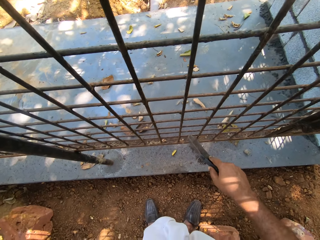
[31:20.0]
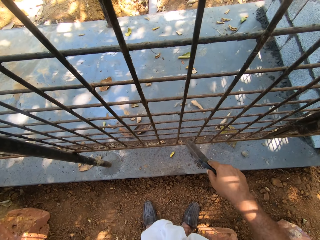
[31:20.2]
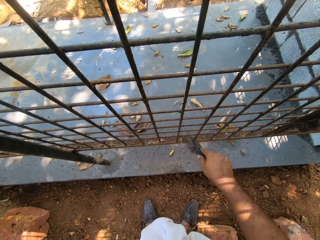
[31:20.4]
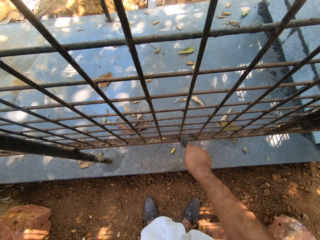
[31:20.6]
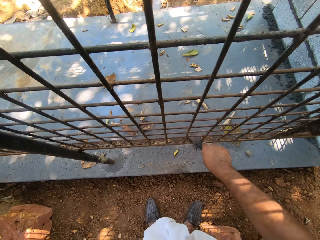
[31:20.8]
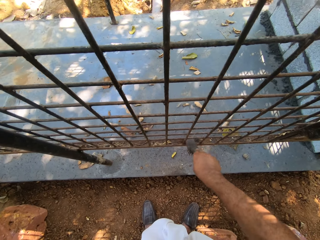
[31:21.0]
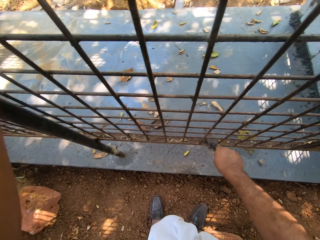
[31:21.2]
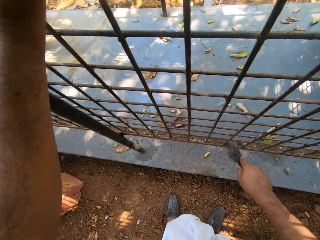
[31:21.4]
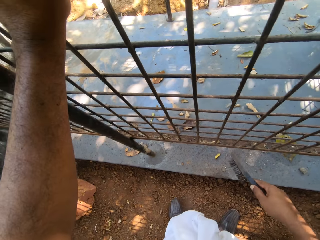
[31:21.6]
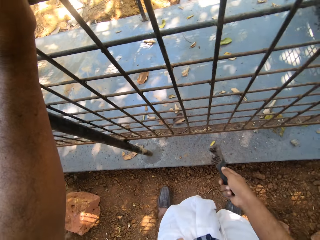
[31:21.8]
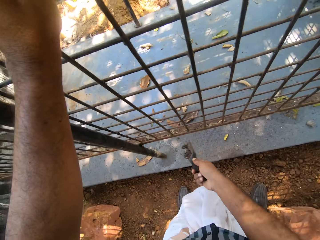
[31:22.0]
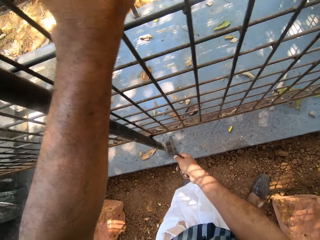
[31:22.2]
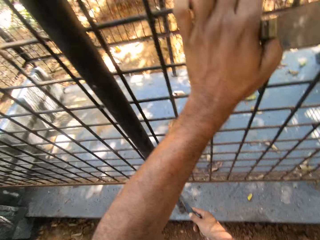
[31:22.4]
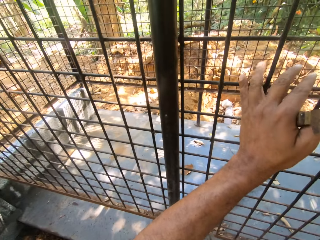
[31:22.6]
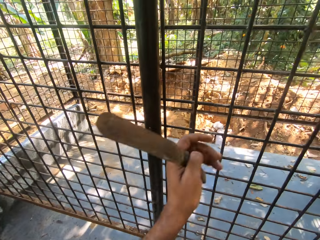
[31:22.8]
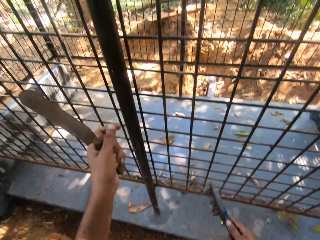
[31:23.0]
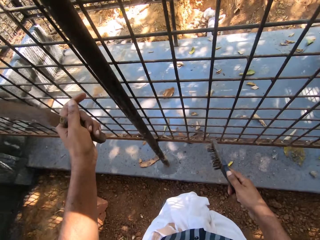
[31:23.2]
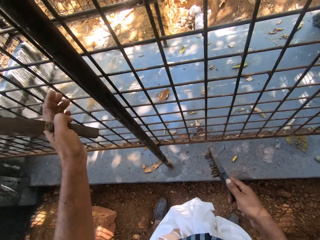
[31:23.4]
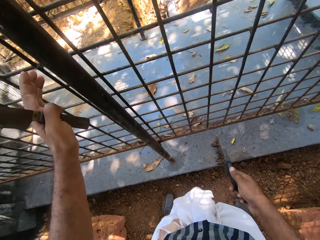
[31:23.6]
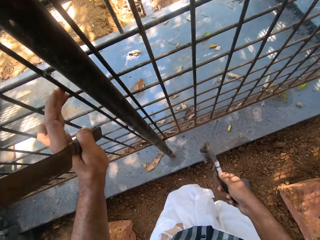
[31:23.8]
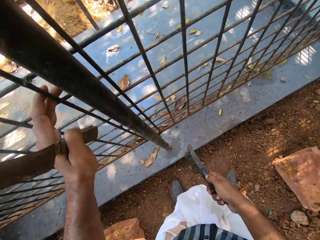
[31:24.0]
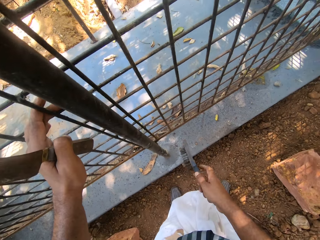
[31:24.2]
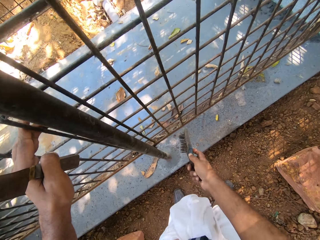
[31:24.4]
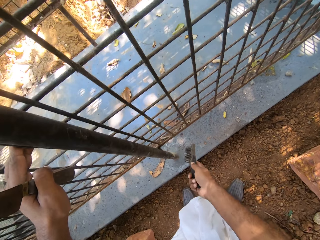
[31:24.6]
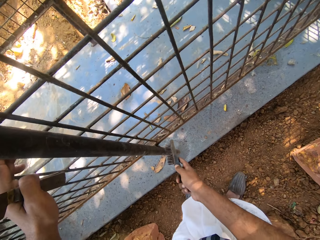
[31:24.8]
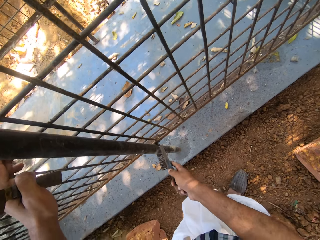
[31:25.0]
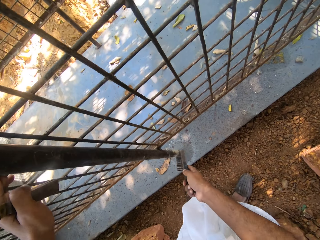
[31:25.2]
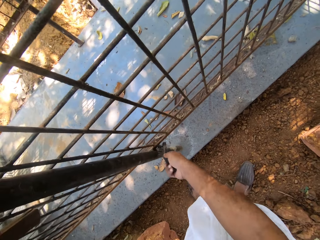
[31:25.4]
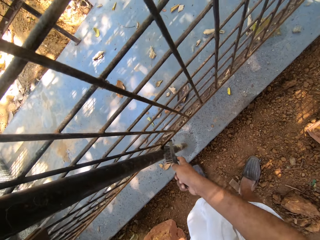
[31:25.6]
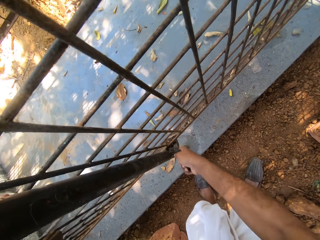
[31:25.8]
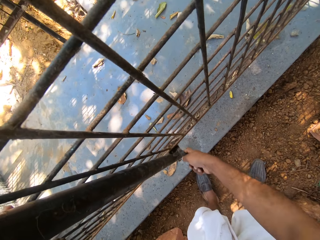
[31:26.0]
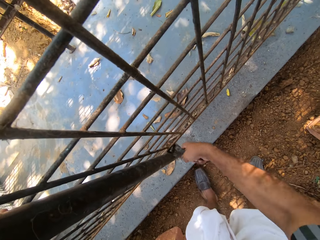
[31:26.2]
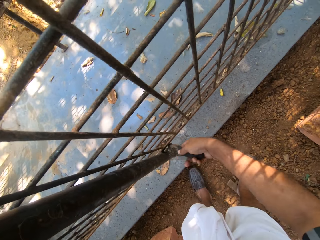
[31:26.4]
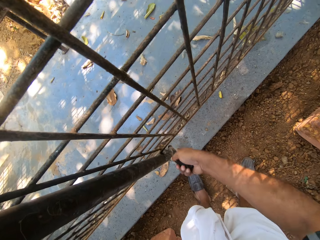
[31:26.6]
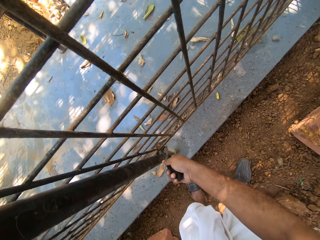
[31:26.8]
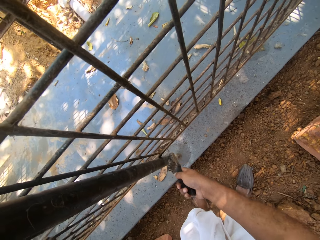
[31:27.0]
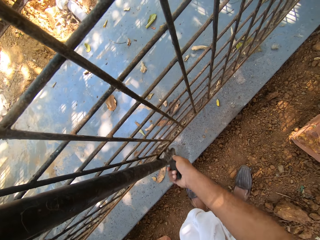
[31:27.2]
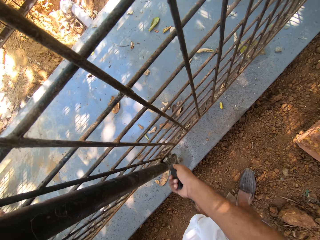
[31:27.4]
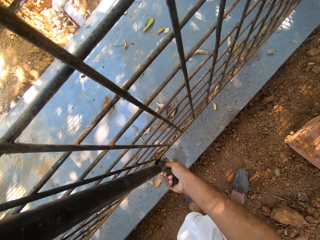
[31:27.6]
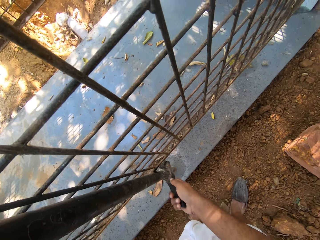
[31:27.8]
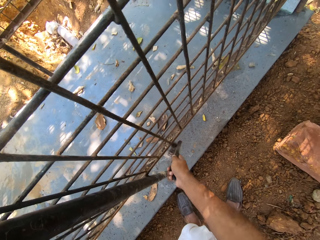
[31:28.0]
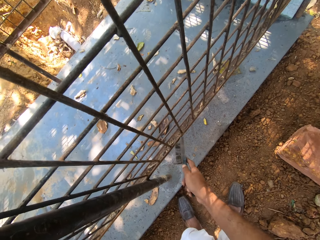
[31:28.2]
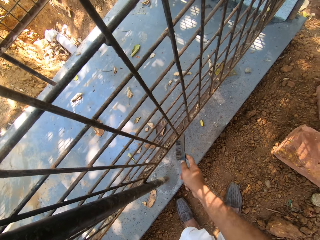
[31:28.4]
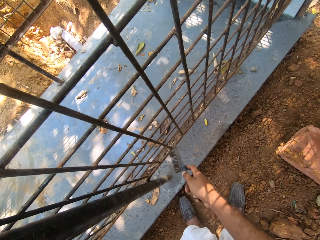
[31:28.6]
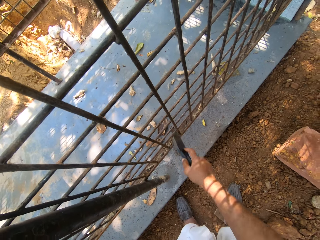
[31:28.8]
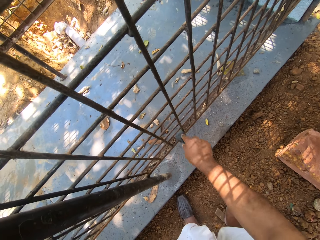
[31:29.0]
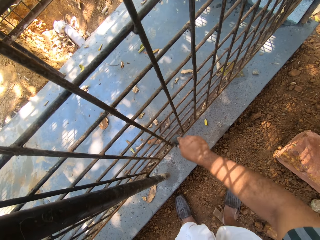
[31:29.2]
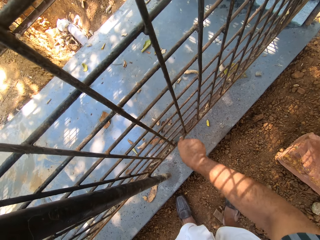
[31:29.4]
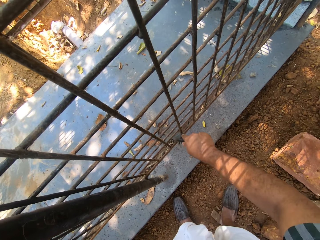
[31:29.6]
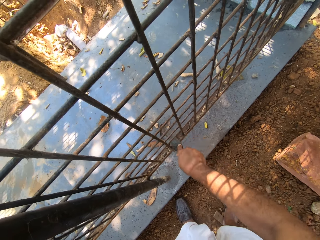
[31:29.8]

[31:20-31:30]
The camera wearer holds a wire brush. They hold a scraper. They hold the wire brush. They hold the scraper. They hold the scraper again. They hold the wire brush. They hold a metal grill with the left hand. They scrub the metal grill with the wire brush.

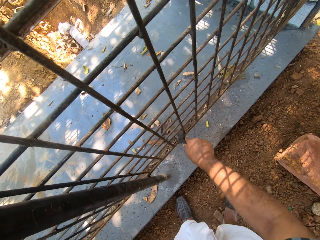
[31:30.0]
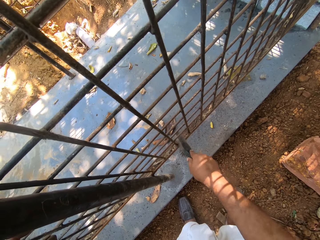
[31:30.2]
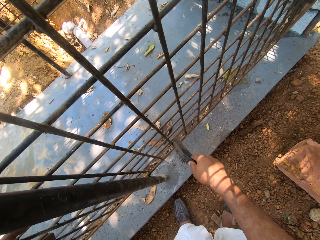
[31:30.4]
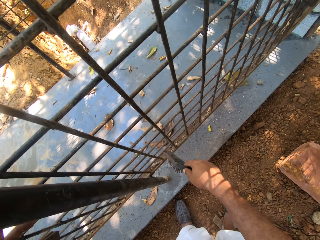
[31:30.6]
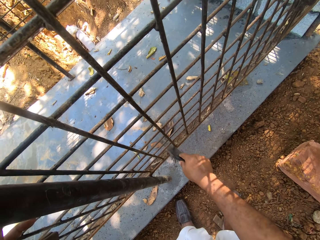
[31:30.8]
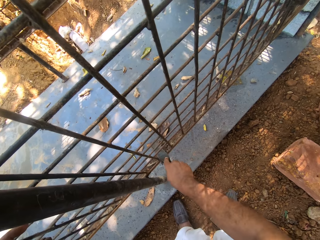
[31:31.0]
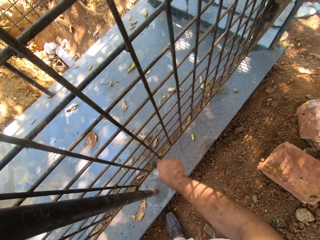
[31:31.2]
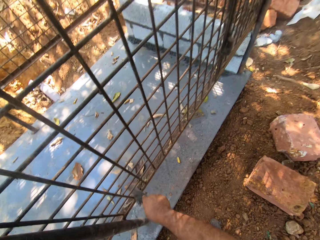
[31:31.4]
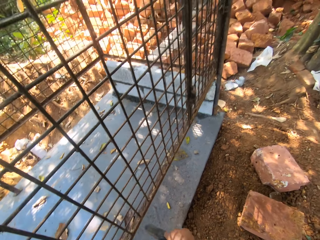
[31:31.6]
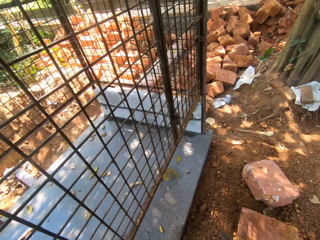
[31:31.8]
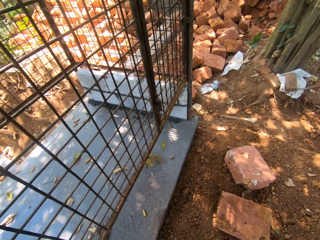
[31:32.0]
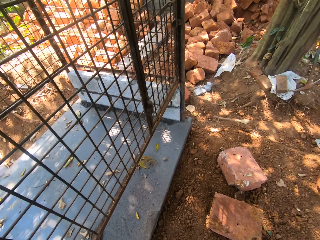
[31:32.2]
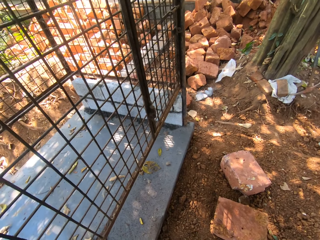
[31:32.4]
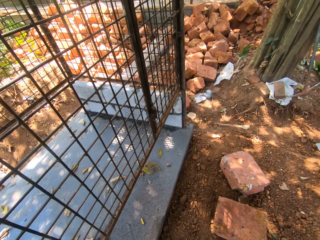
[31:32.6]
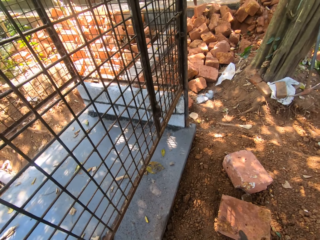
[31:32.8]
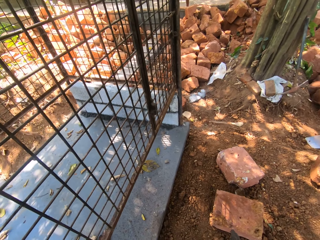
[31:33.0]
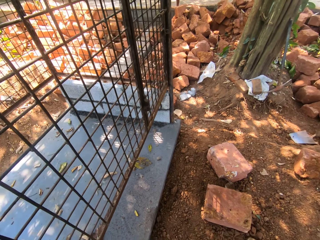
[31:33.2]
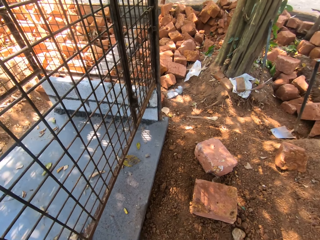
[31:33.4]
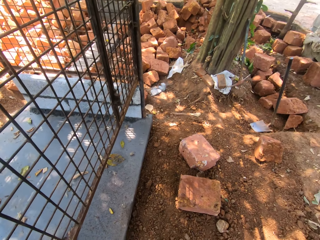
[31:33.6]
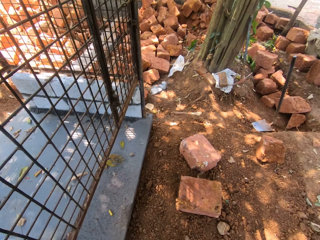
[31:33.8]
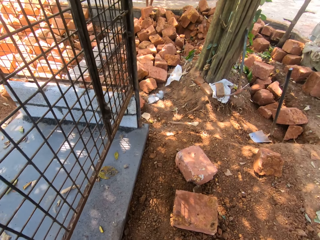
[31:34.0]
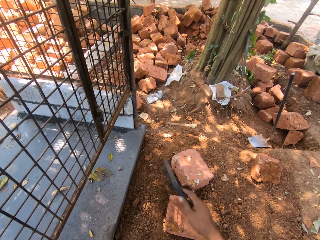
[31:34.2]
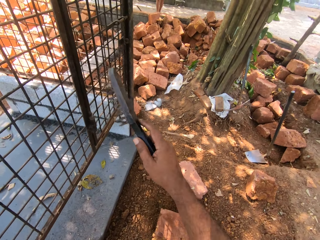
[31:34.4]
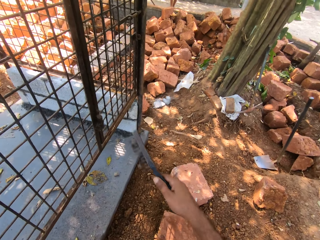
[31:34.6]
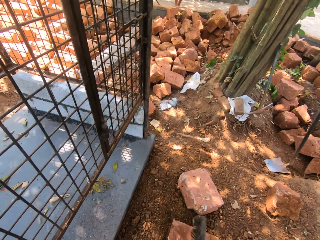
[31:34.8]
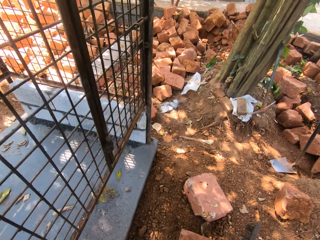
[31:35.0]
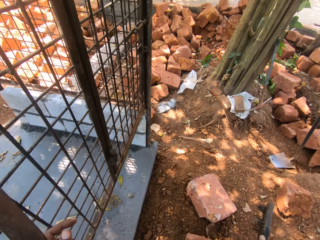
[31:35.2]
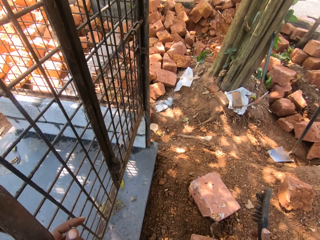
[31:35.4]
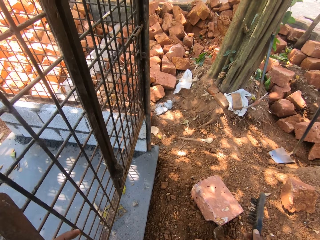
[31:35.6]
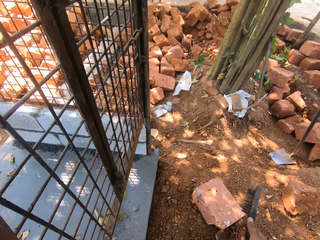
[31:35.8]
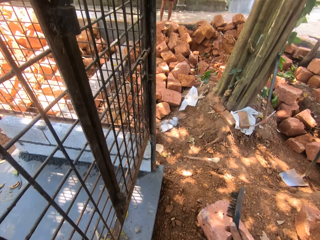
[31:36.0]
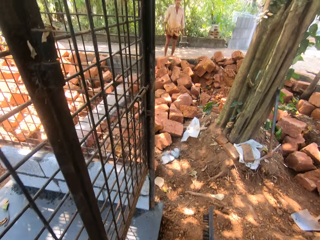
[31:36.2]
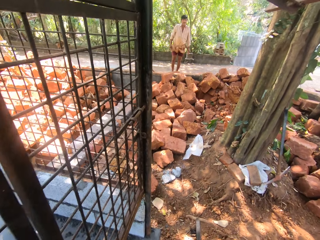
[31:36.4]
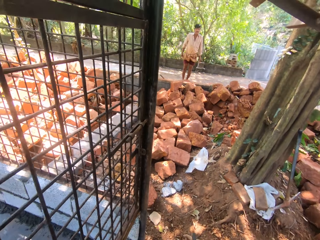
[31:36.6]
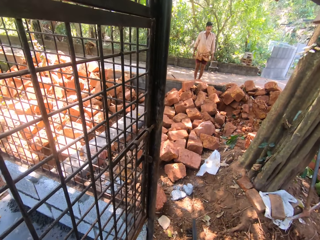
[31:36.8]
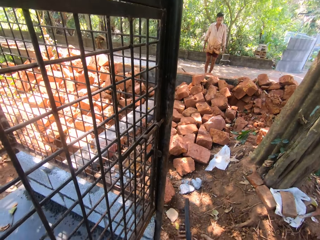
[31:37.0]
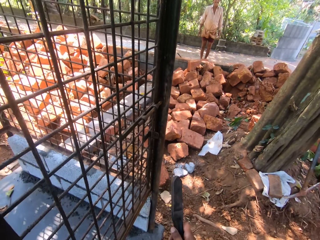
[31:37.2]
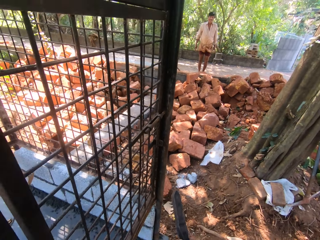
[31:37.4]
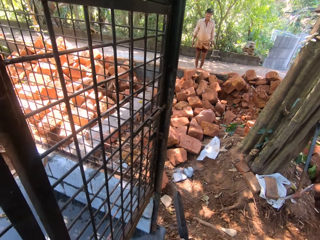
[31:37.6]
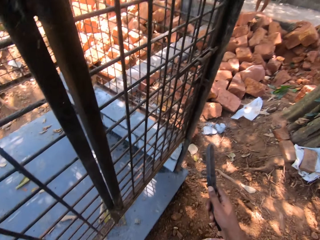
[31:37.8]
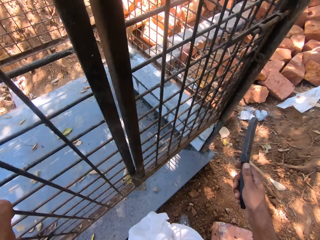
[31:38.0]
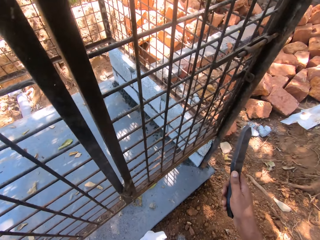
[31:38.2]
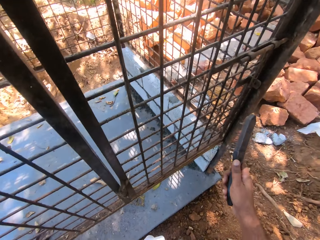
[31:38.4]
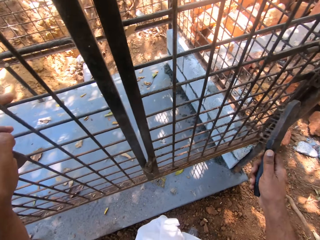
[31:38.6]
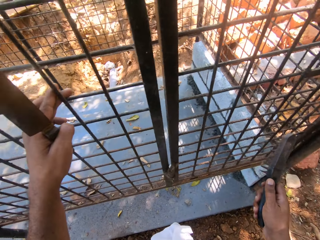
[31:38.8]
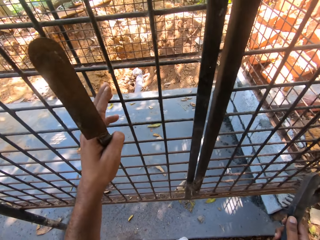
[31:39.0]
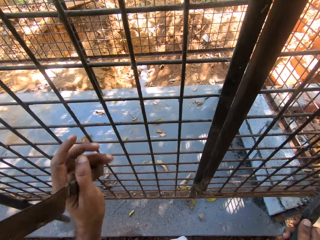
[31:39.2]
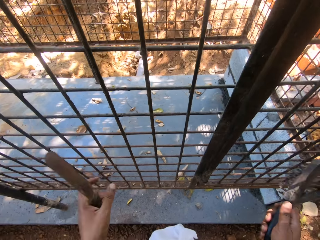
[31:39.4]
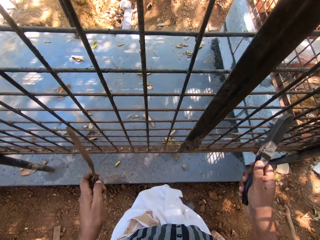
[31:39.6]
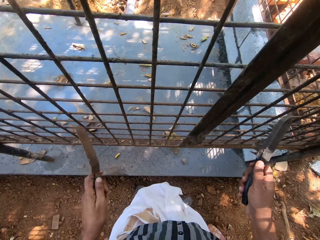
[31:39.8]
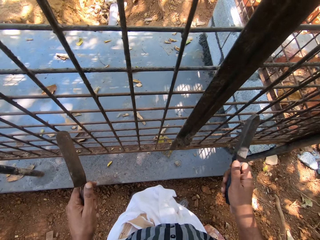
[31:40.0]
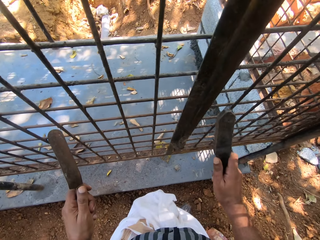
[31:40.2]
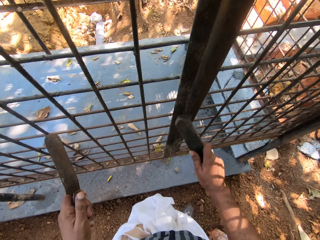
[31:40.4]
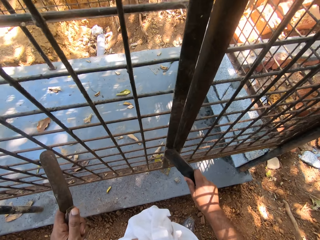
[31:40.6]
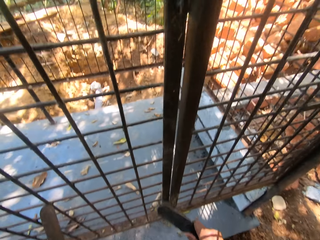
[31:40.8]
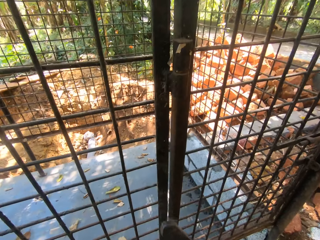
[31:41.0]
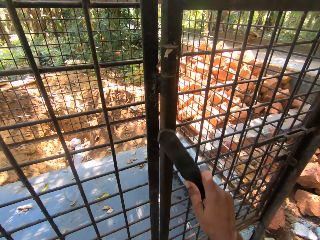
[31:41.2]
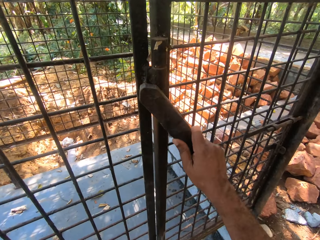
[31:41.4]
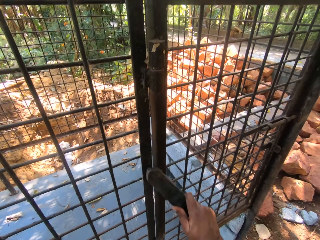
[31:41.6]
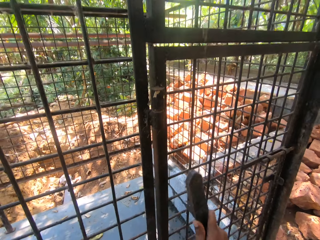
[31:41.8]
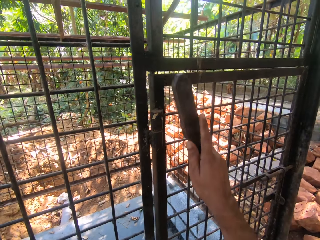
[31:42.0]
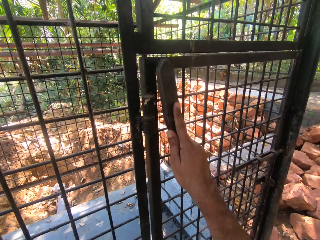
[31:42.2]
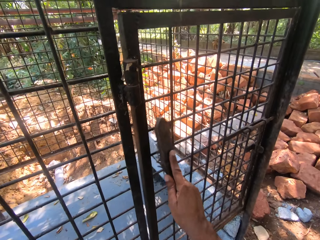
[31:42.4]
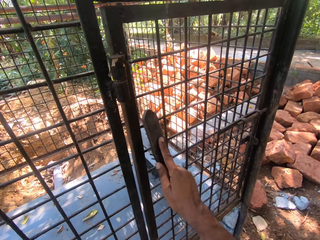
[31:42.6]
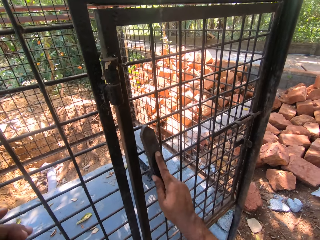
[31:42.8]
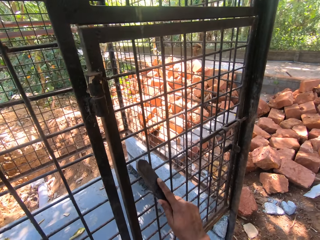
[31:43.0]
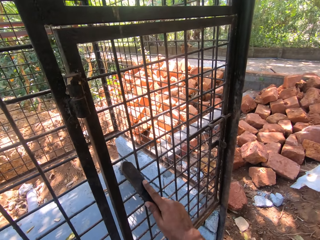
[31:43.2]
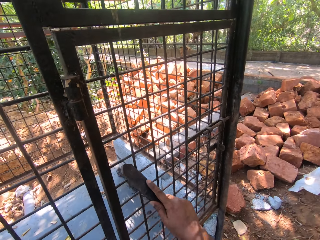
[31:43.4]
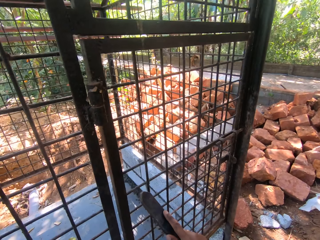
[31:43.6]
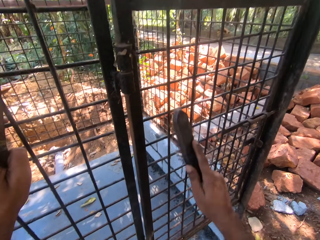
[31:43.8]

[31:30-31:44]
The camera wearer looks at the bricks. They move a hand. They hold a wire brush. They hold the wire brush again. A man stands on the pathway. The camera wearer converses with the man. They hold a scraper. They hold the wire brush. They scrub a metal grill with the wire brush. They hold the scraper. They scrub the metal grill with the wire brush.
